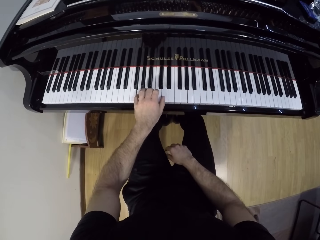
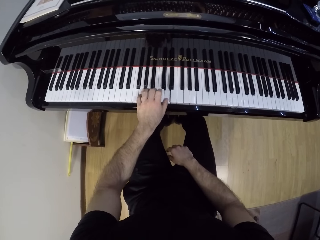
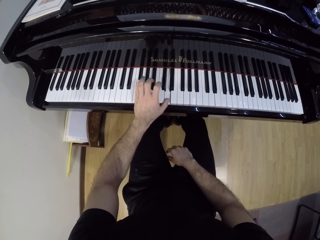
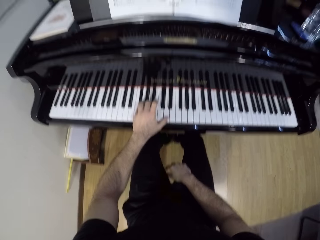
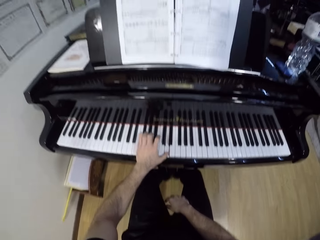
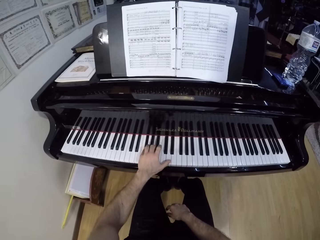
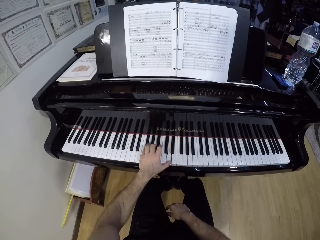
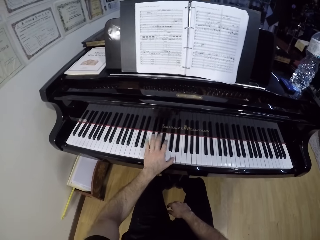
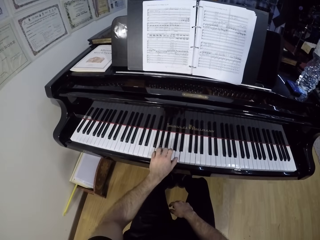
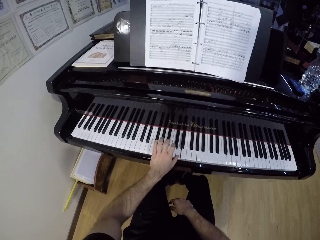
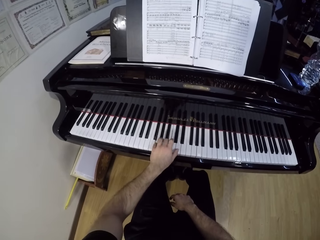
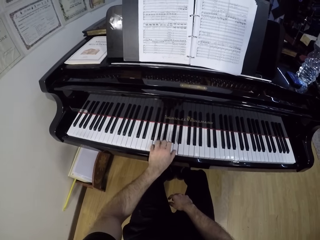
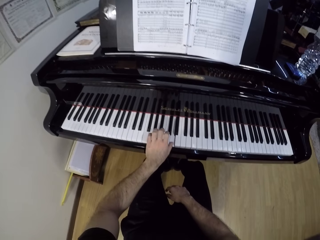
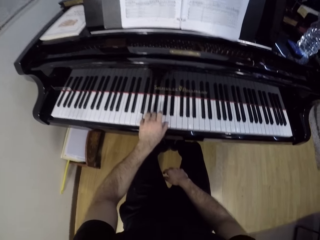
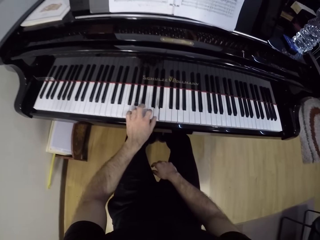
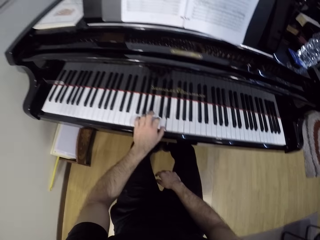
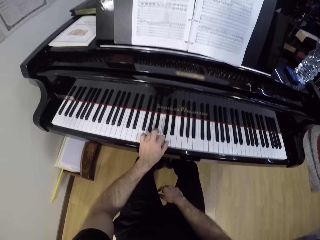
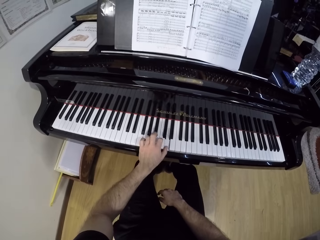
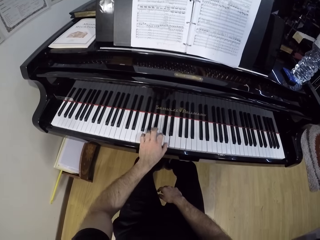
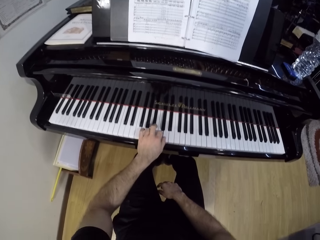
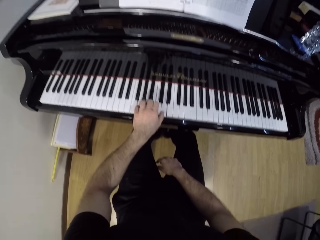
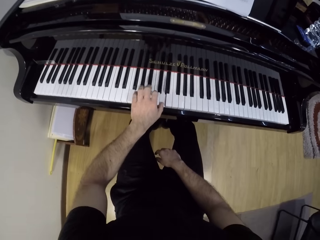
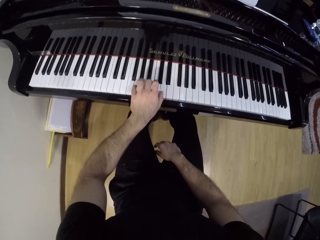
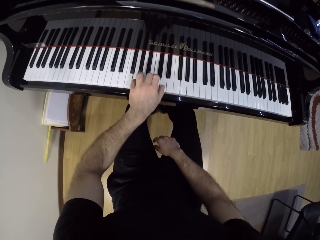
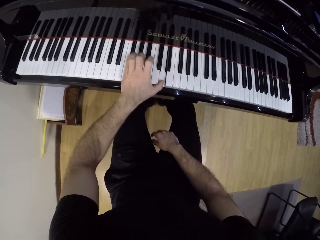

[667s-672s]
The camera wearer plays the piano with his left hand.

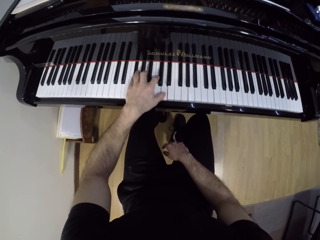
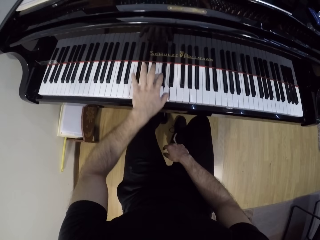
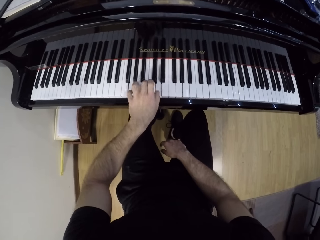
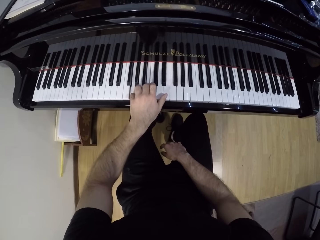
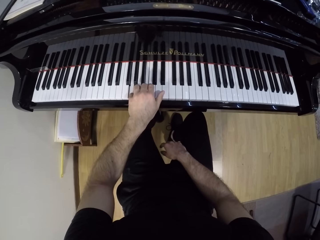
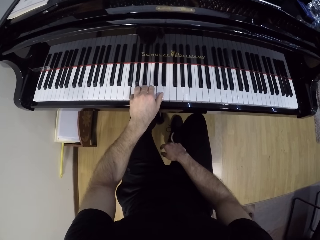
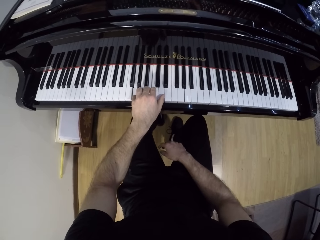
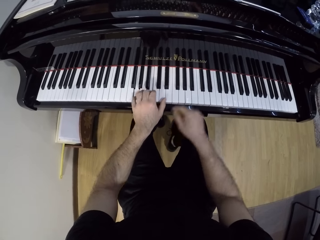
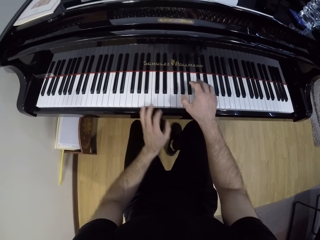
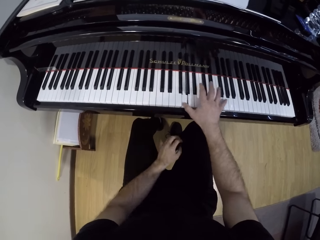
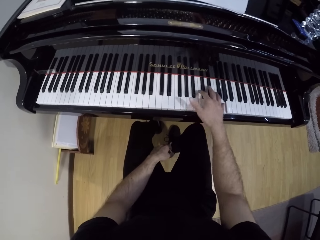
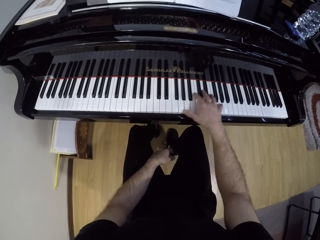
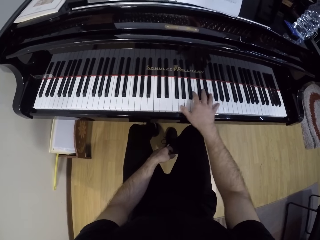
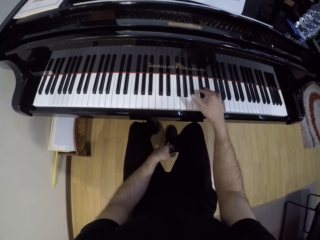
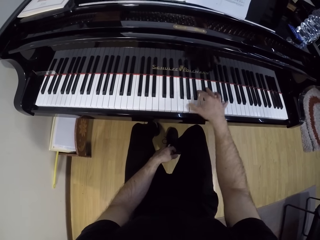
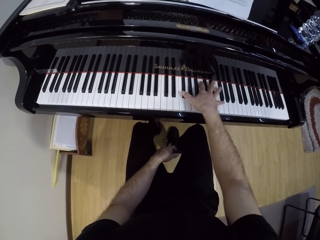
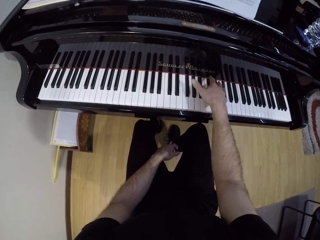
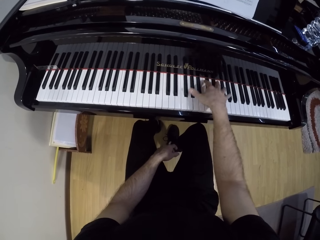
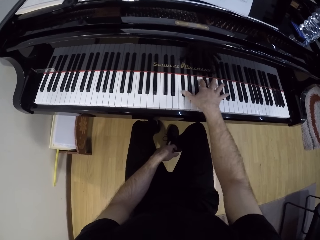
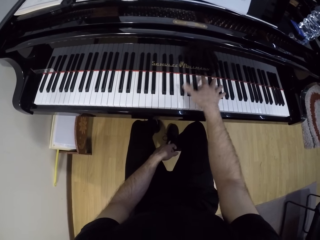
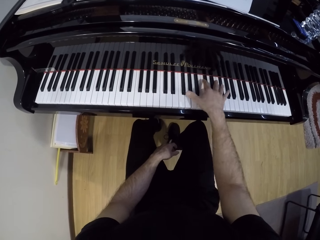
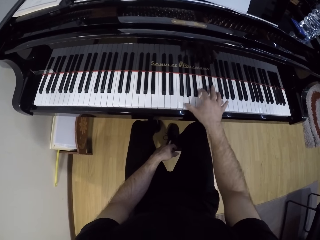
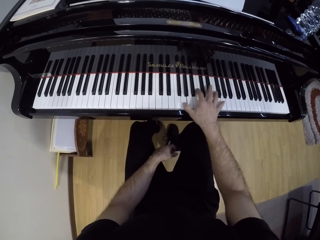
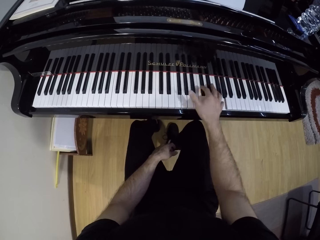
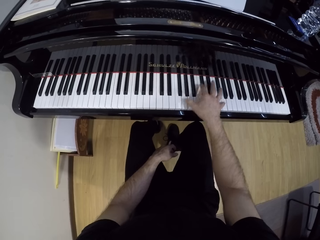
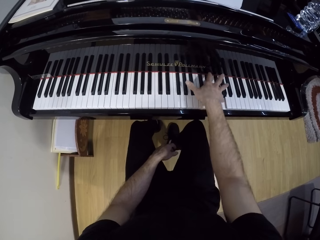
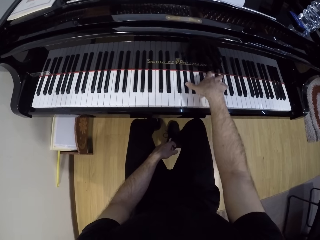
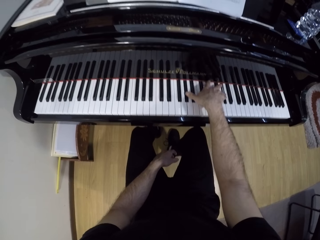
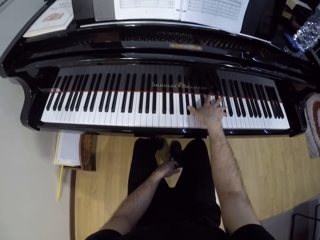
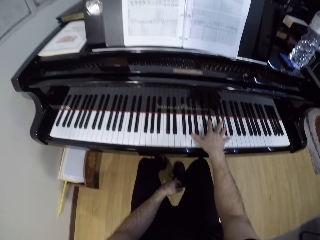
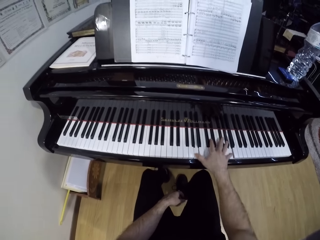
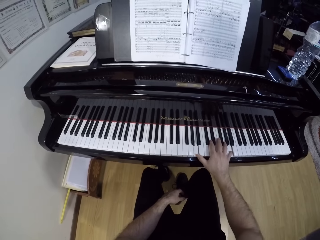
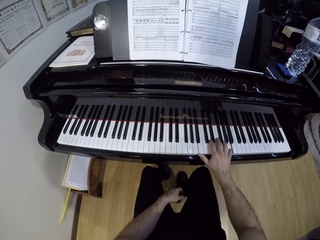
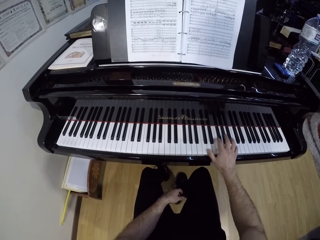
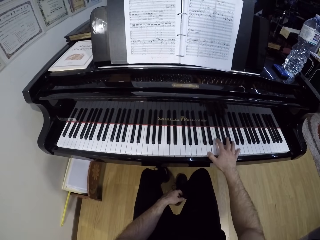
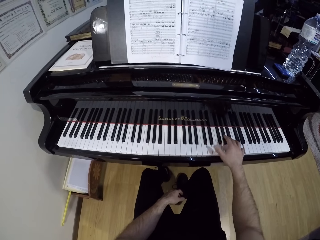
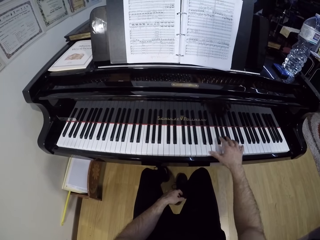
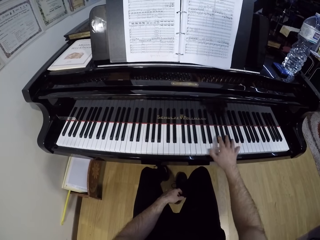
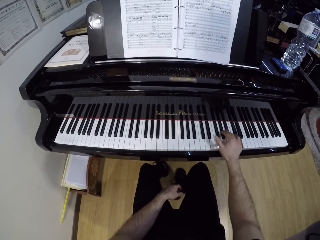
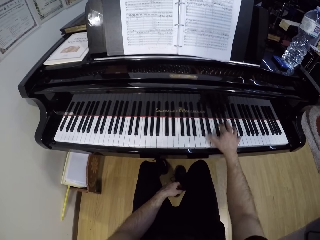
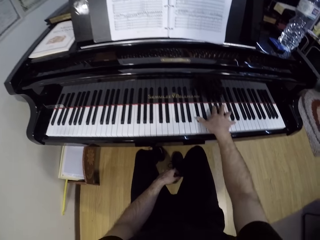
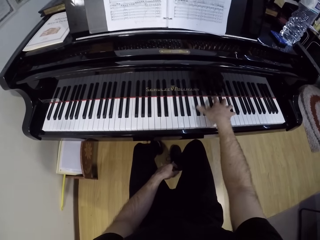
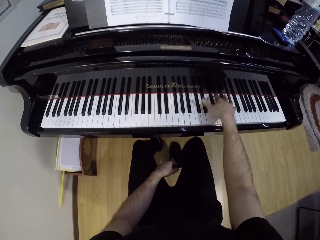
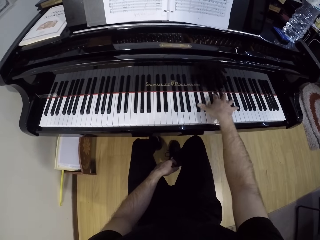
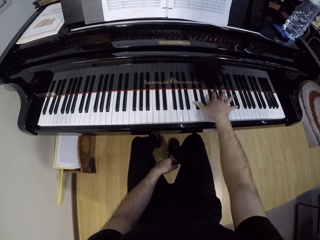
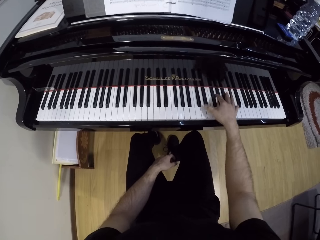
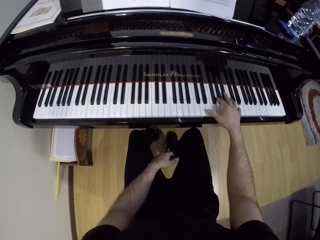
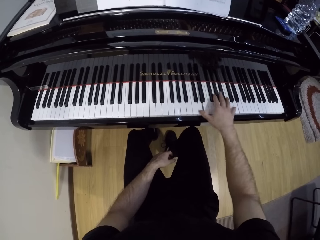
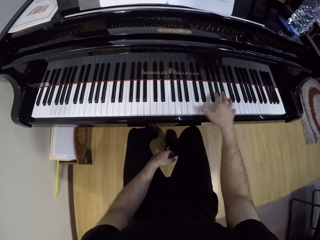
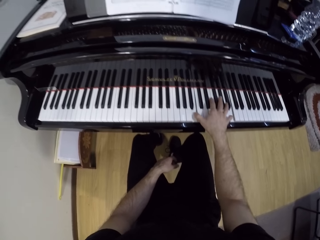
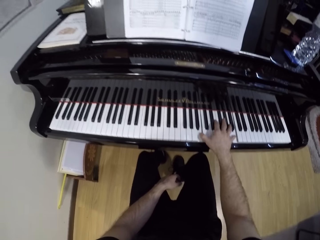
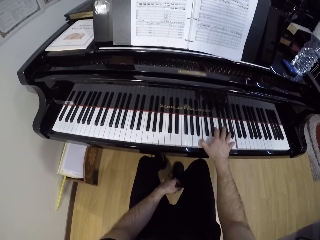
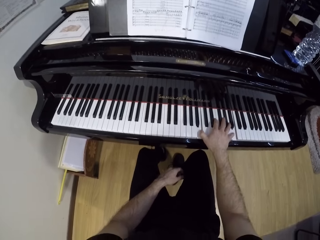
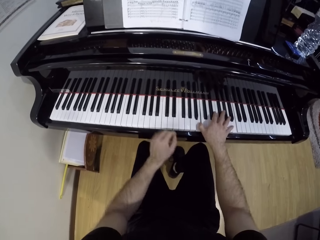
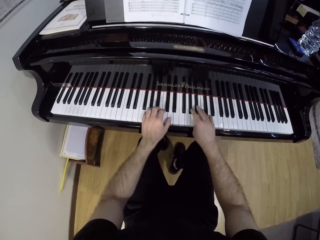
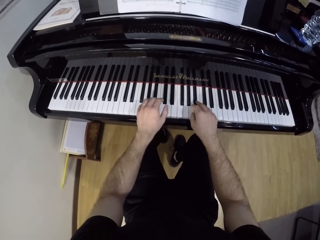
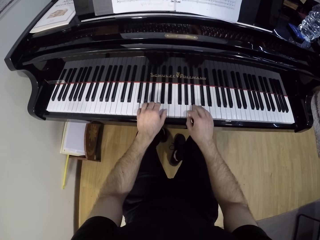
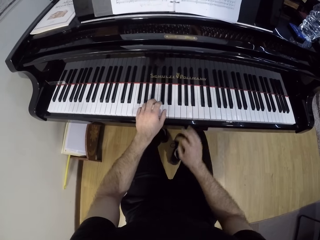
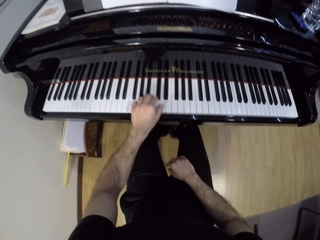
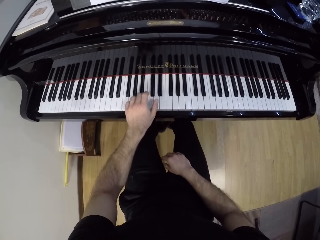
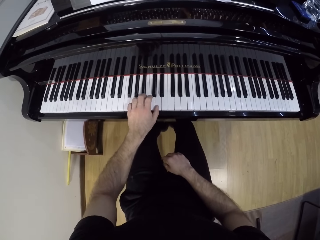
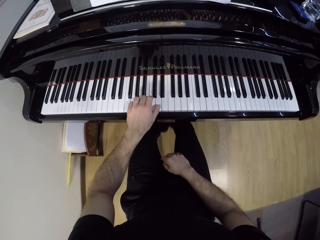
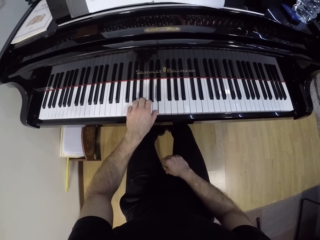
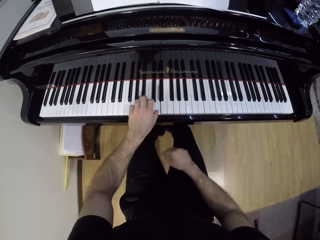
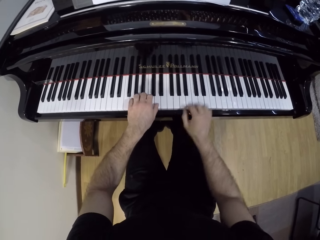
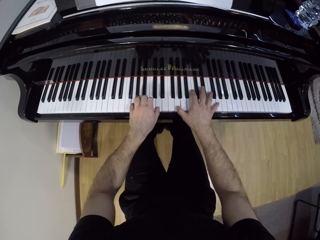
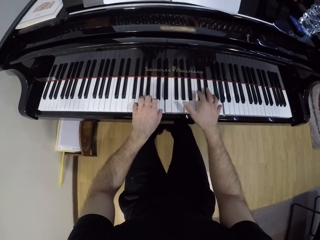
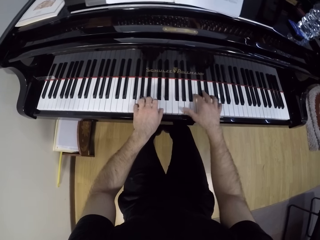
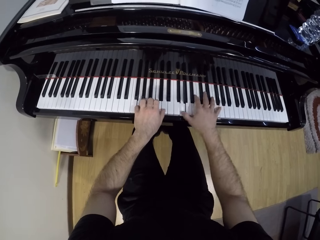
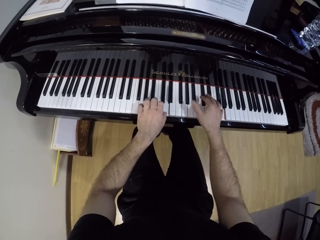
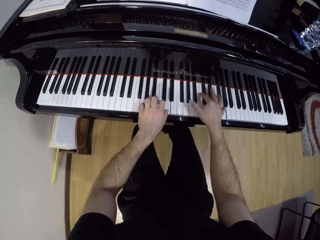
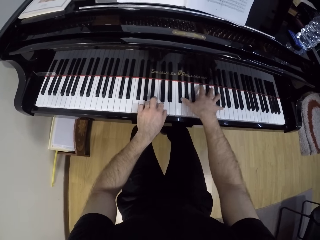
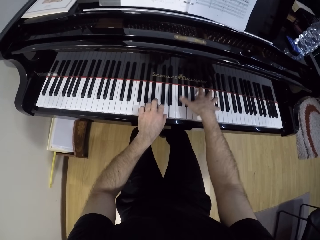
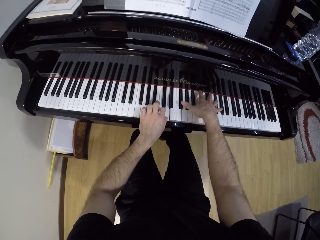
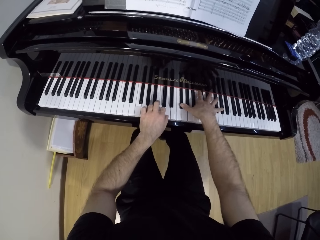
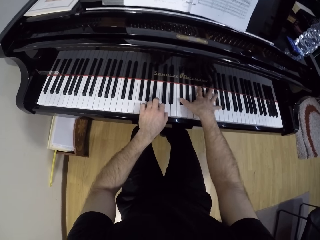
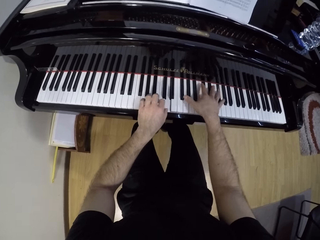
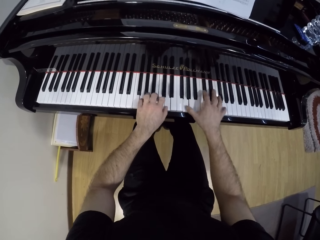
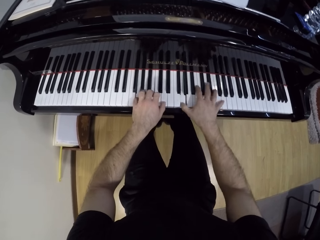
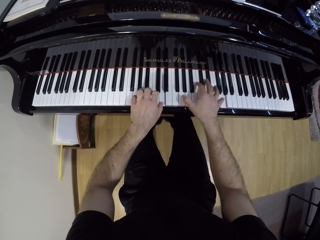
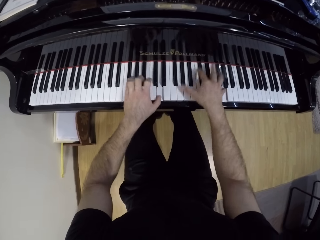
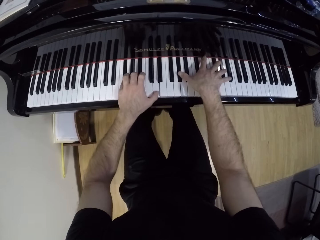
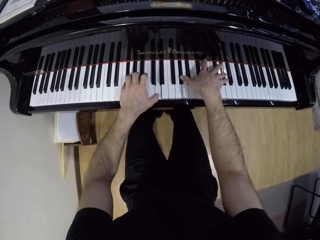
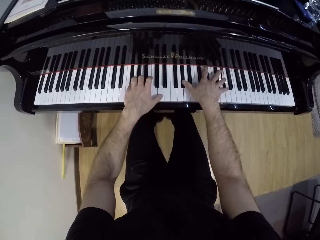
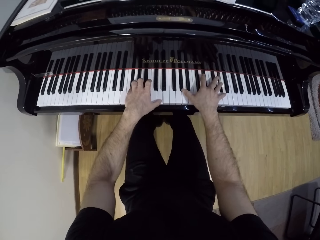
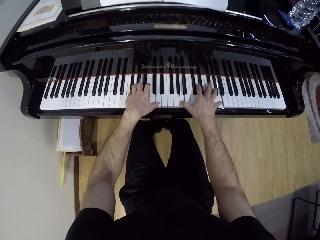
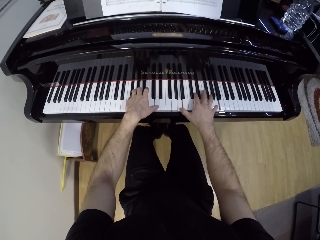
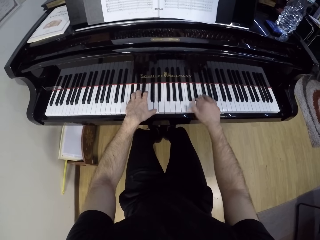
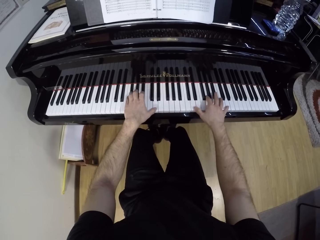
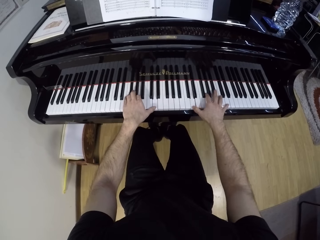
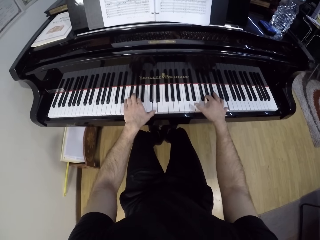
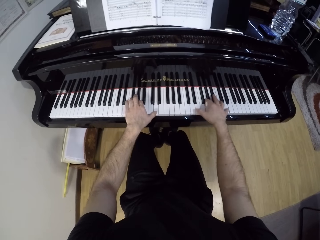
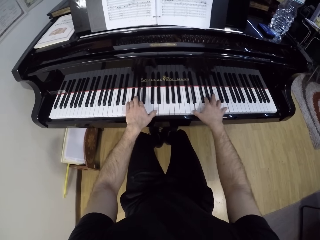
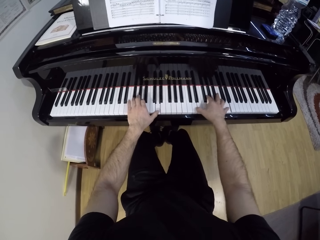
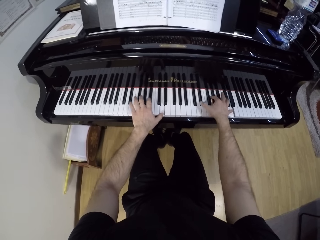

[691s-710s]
The camera wearer plays the piano with his right hand. He plays the piano with both hands. He plays the piano with his left hand. He plays the piano with both hands.
